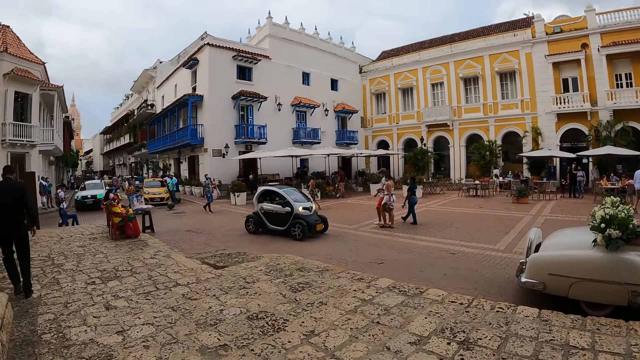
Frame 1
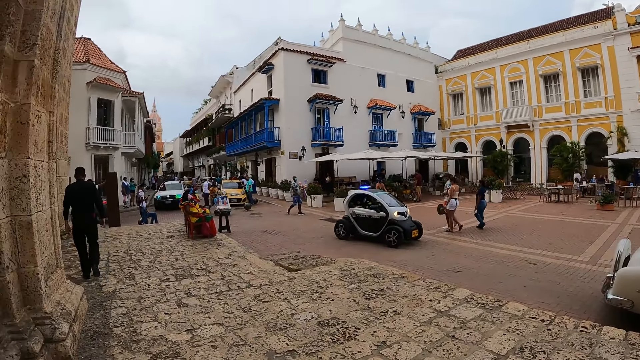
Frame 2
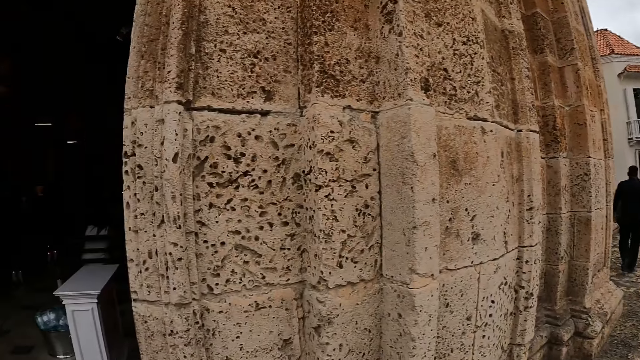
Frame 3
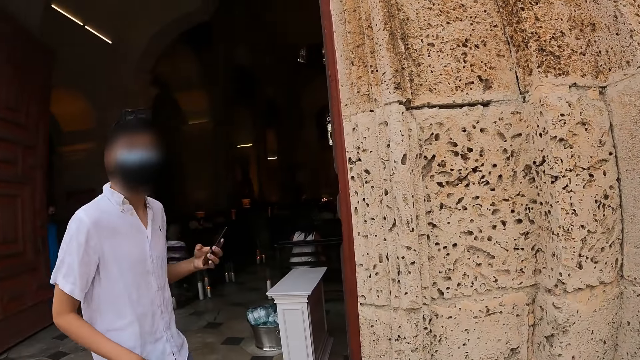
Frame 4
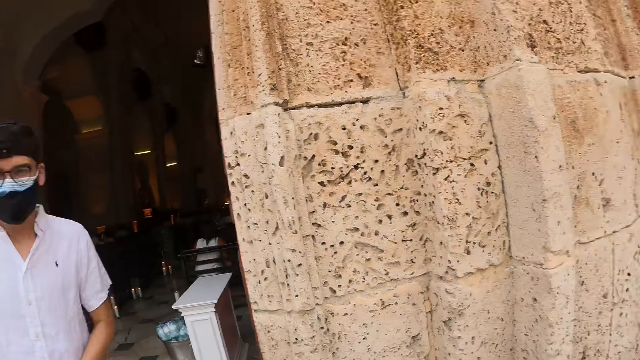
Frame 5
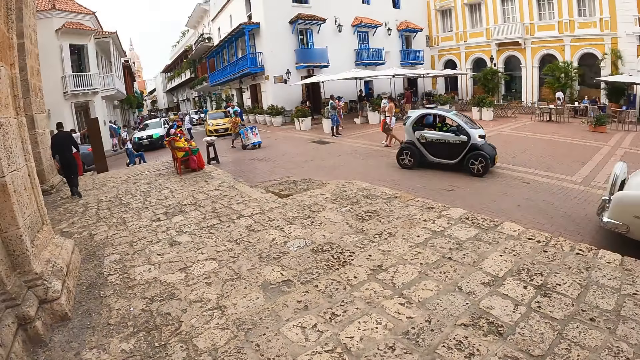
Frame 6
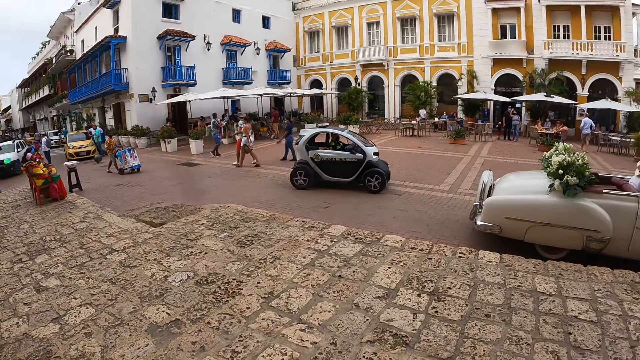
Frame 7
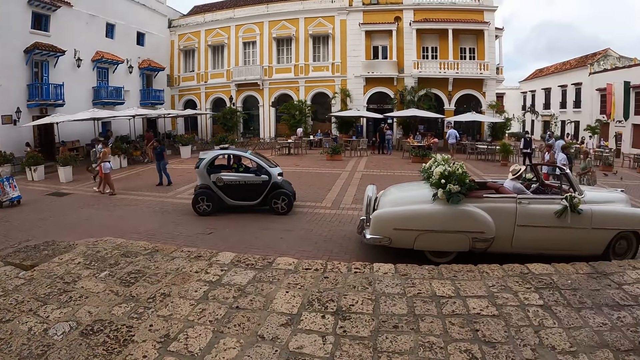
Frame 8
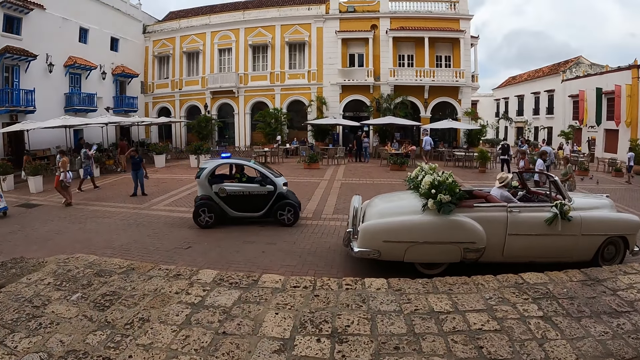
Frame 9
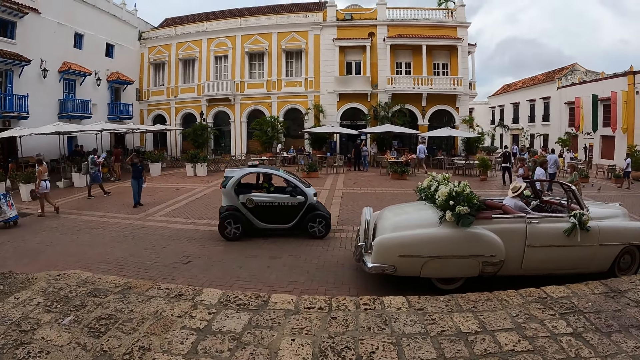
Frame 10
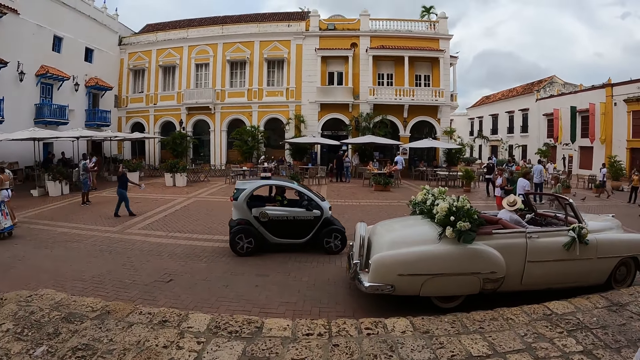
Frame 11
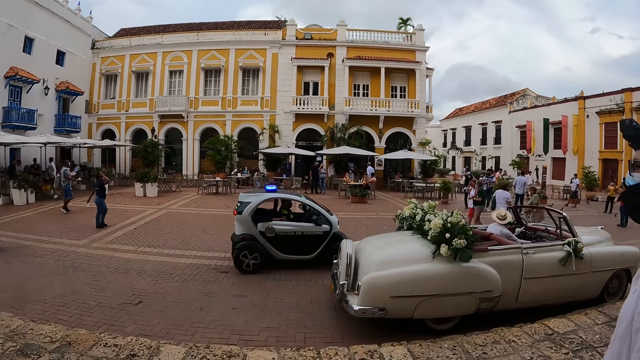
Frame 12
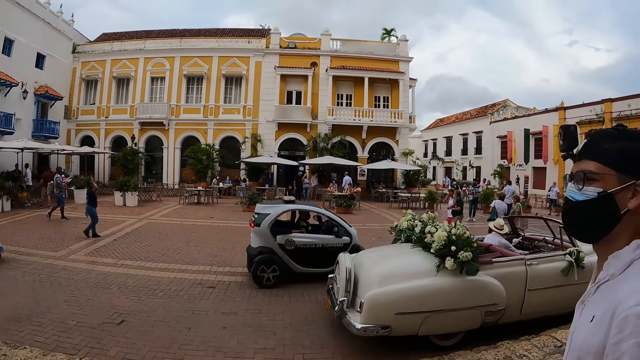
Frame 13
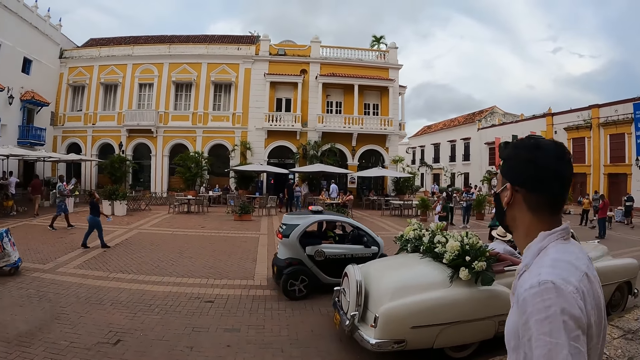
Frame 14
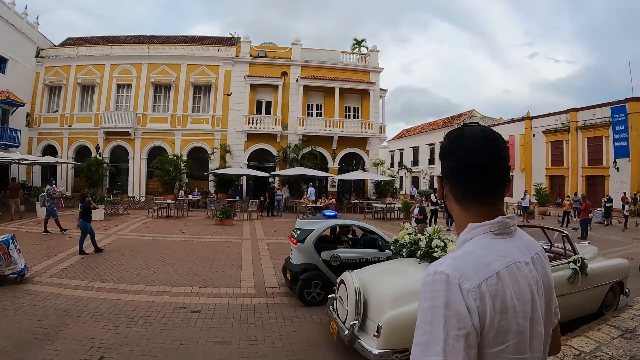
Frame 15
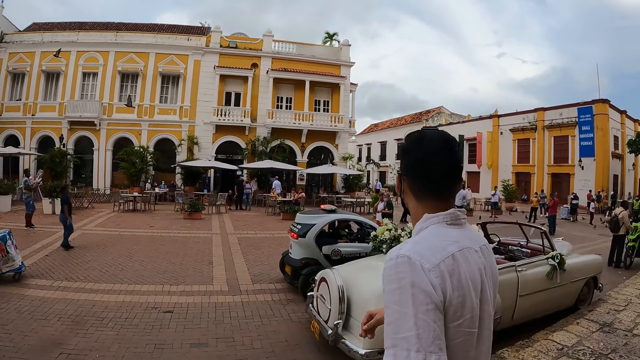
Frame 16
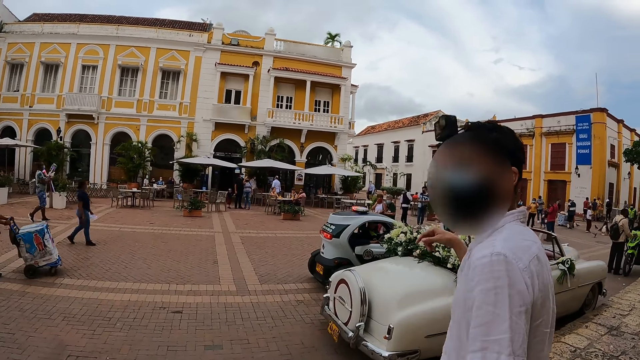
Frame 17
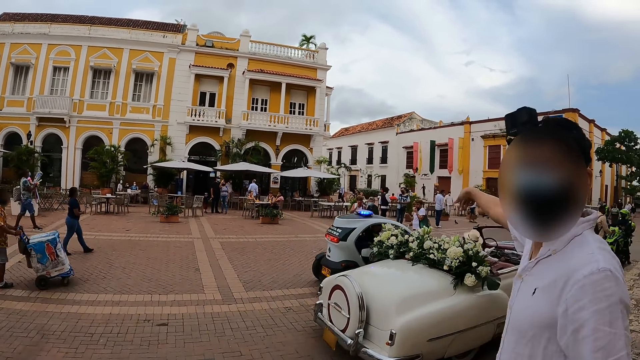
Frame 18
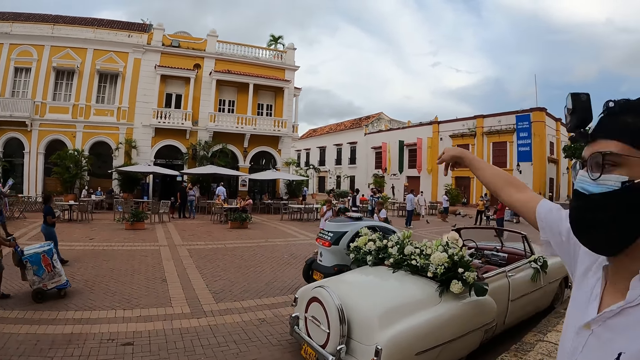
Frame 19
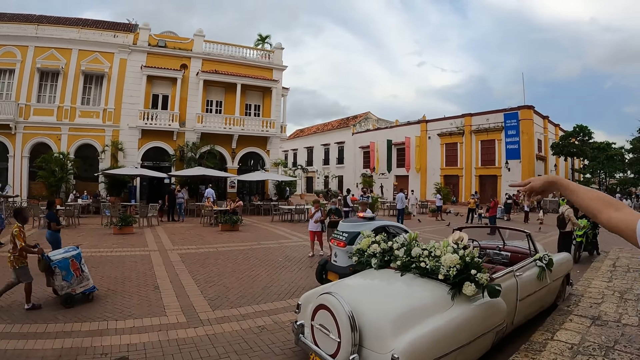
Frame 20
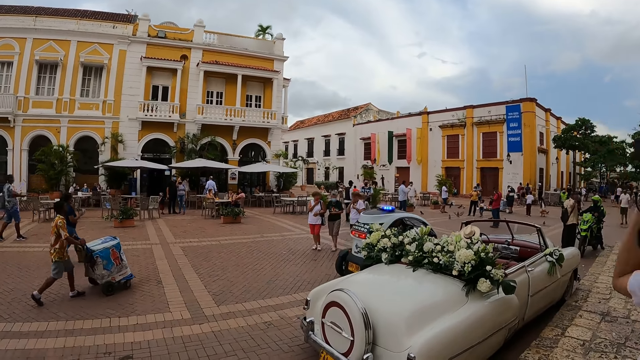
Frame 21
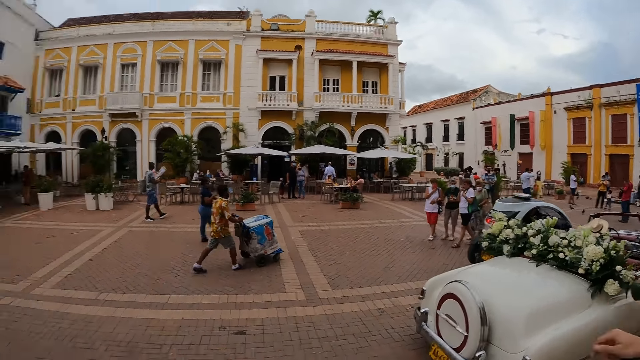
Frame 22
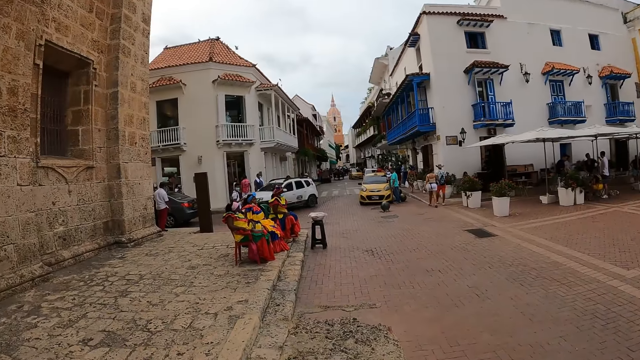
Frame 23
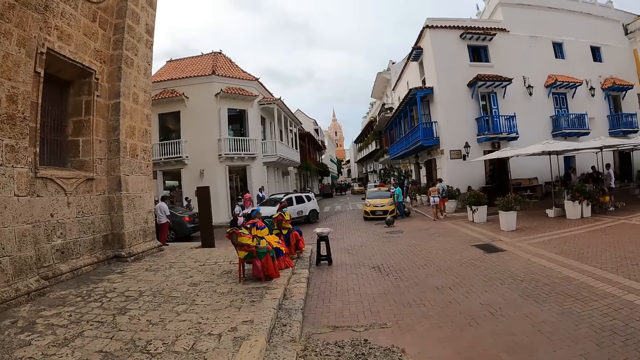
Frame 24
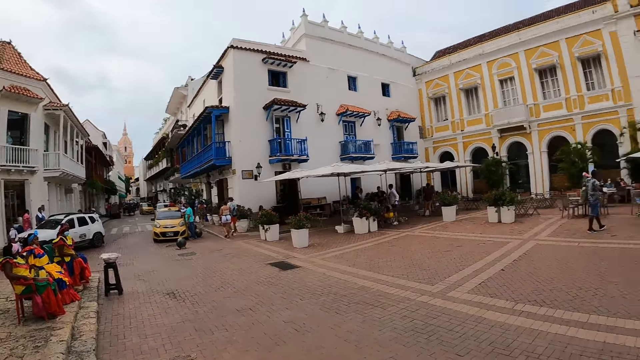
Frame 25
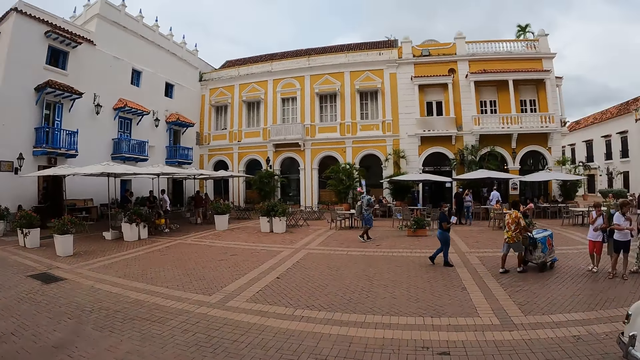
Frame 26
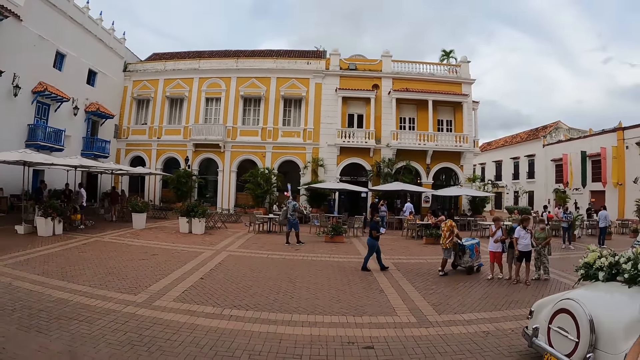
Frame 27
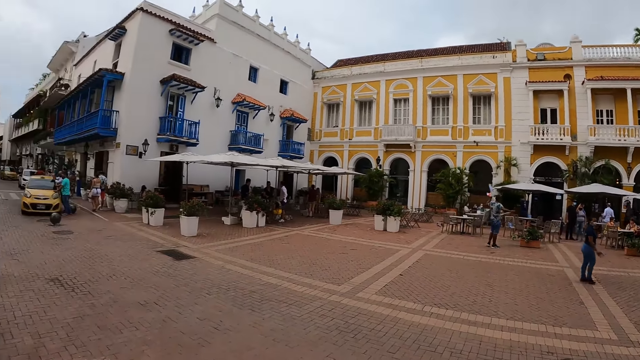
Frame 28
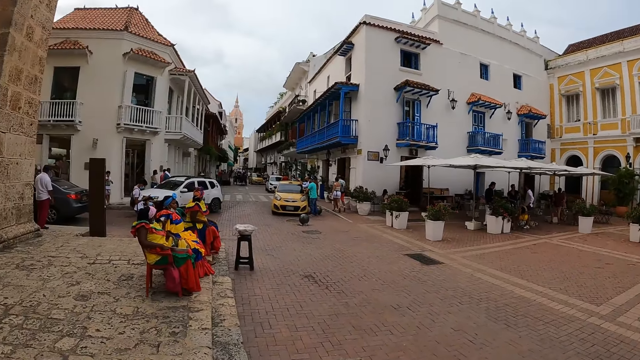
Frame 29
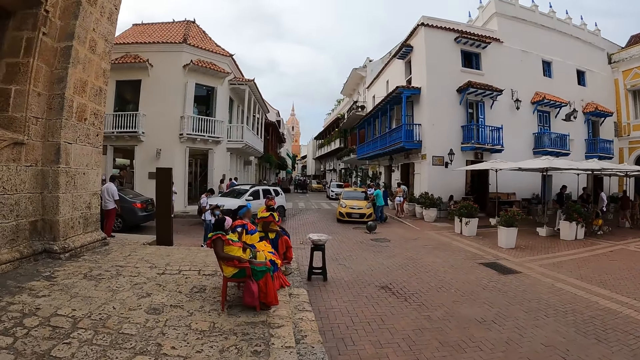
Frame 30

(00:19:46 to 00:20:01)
The camera wearer walks from the church entrance to the sidewalk. A man walks beside the camera wearer to the sidewalk. The camera wearer stands on the sidewalk. The man points at a building with his right hand. The camera wearer looks around. They walk on the sidewalk.

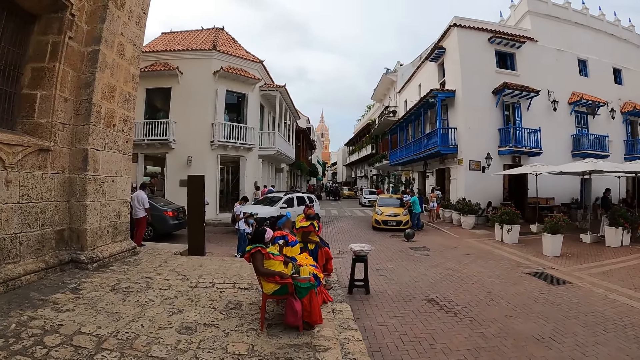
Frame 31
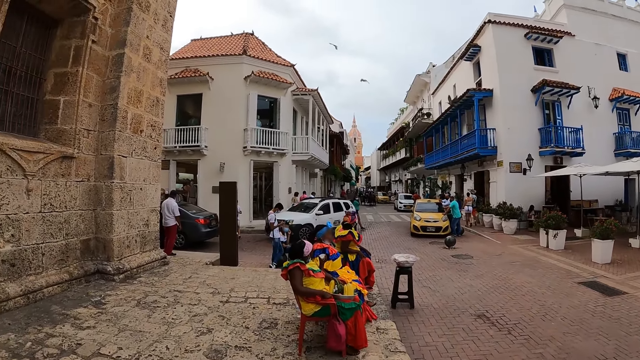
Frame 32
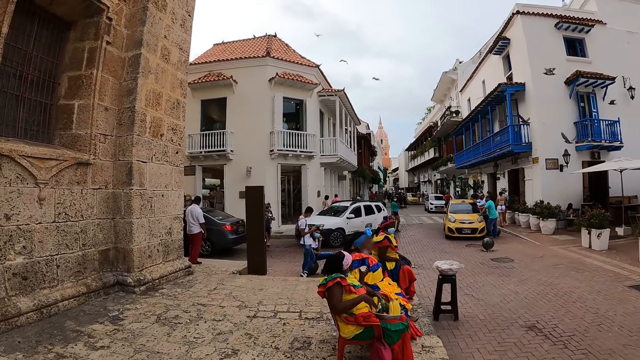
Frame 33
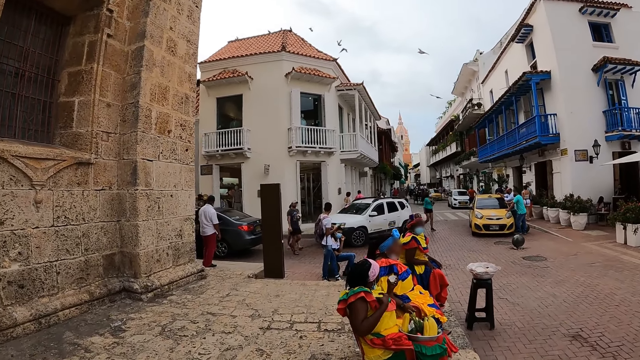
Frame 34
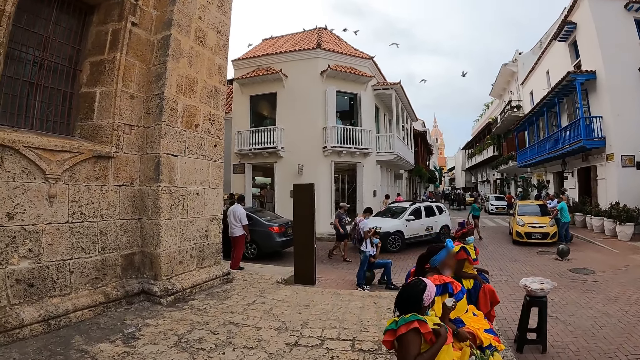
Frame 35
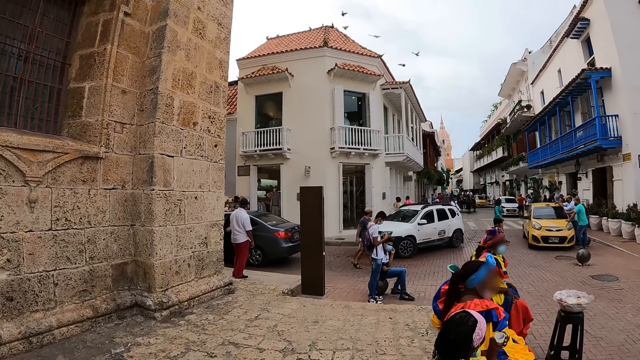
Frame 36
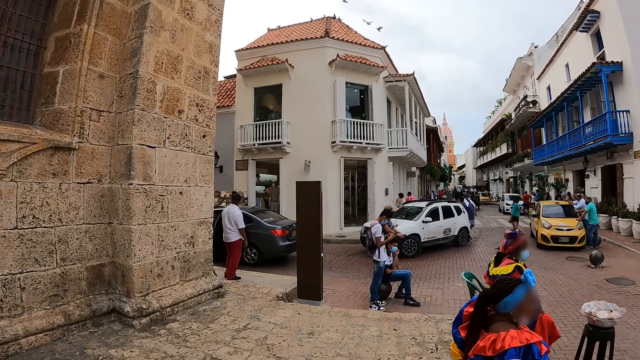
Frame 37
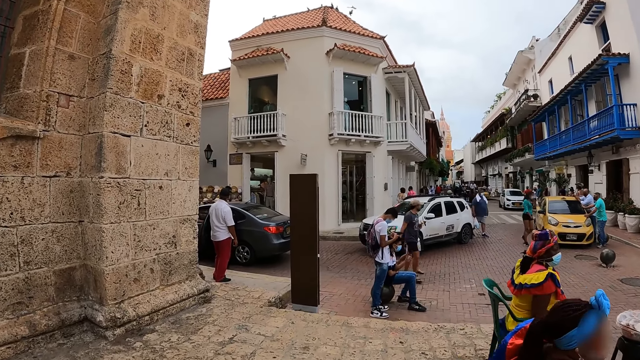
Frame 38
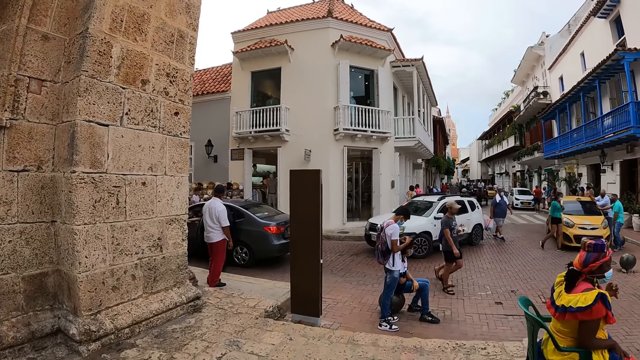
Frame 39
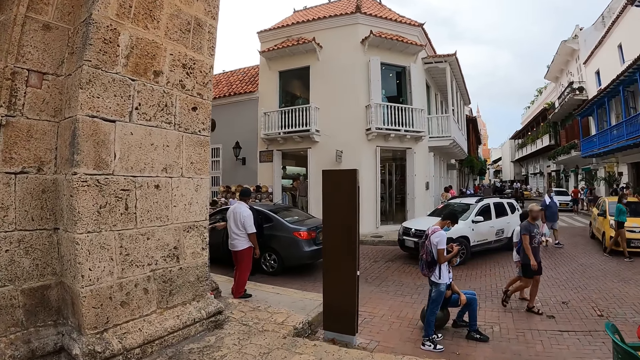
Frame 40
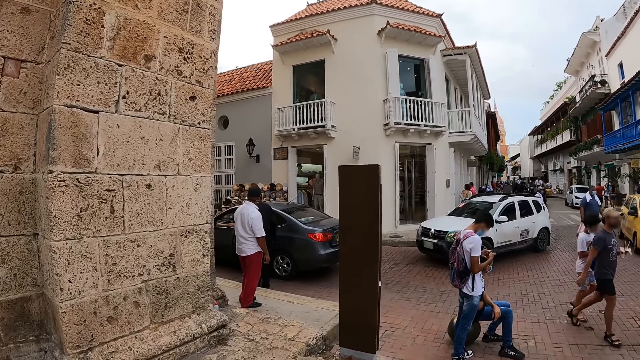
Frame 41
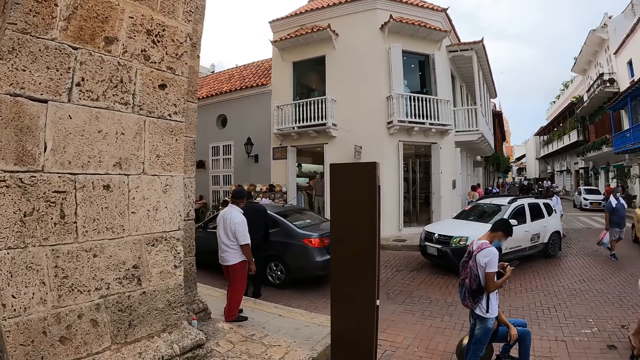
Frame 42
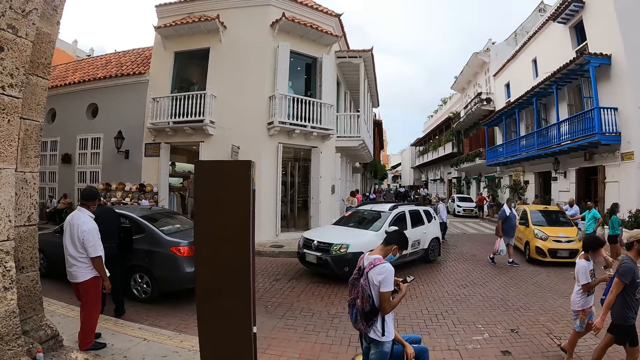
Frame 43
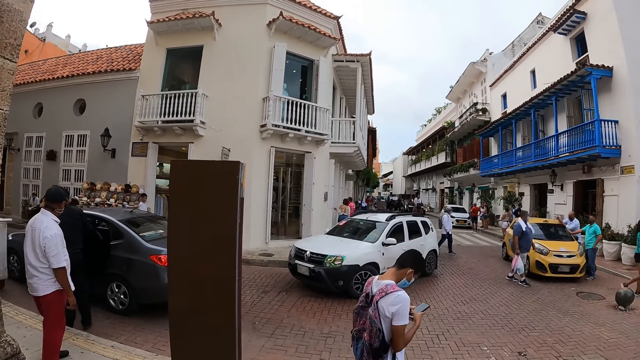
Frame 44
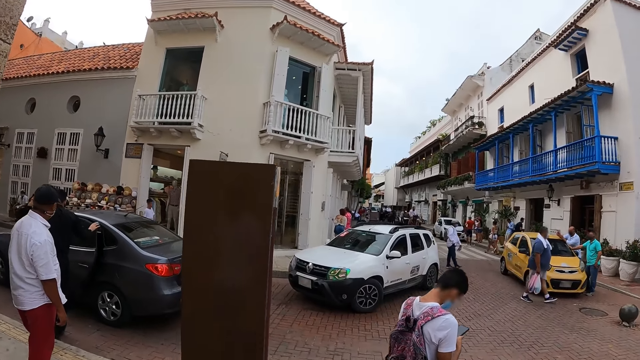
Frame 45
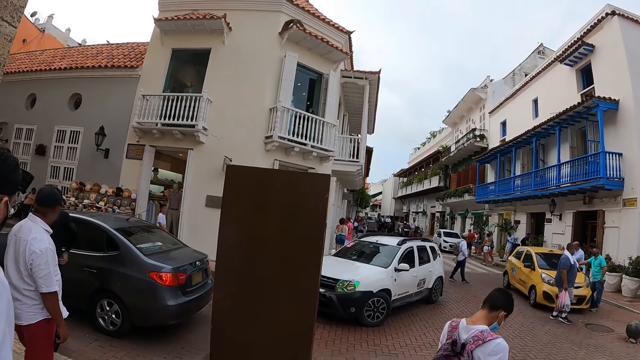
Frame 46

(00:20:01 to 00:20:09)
The camera wearer walks past the woman on the road. They walk past another woman on the road. They walk past another woman on the road.
